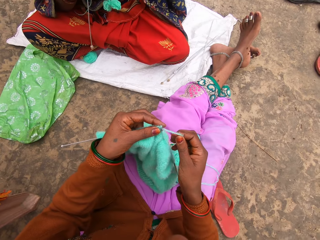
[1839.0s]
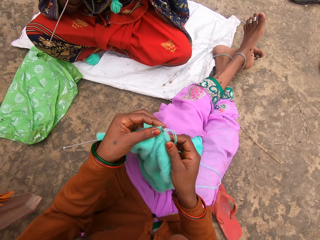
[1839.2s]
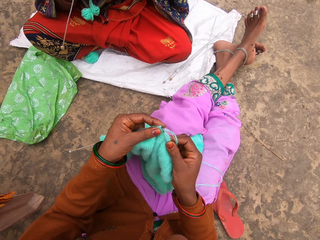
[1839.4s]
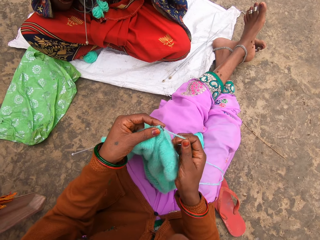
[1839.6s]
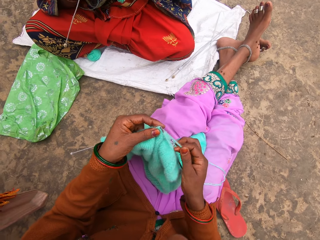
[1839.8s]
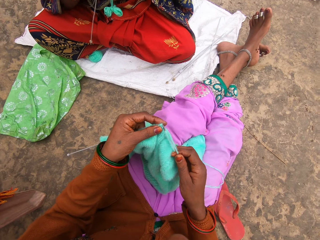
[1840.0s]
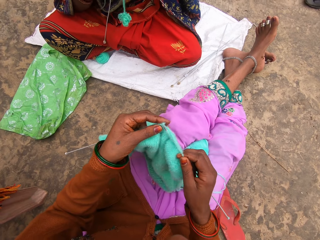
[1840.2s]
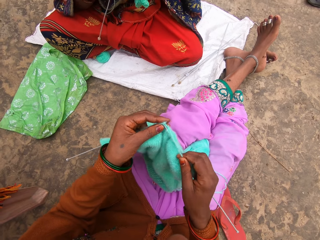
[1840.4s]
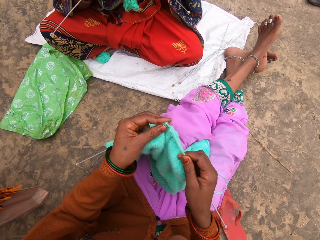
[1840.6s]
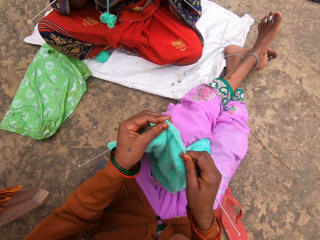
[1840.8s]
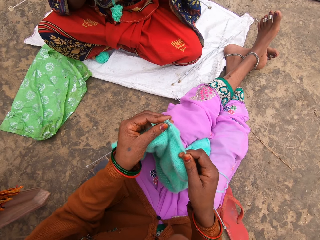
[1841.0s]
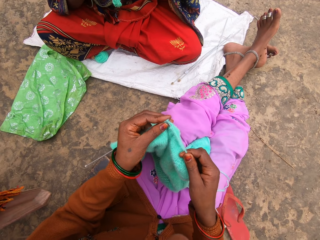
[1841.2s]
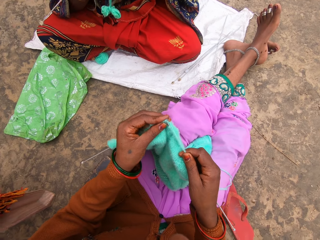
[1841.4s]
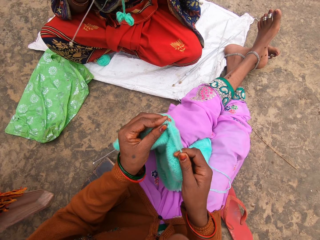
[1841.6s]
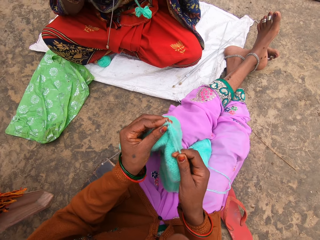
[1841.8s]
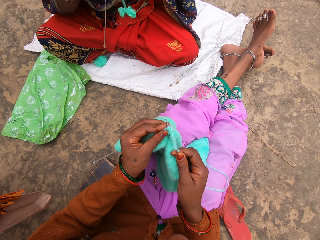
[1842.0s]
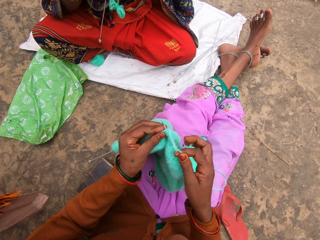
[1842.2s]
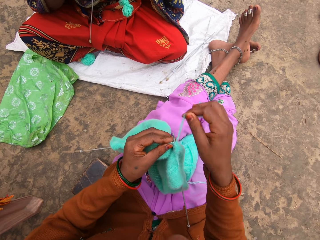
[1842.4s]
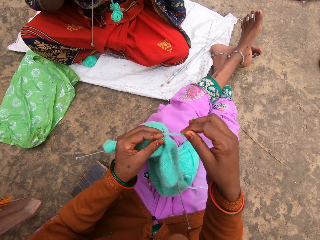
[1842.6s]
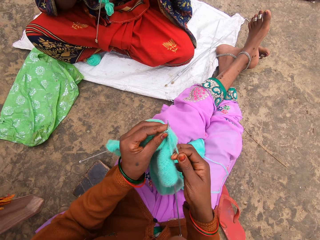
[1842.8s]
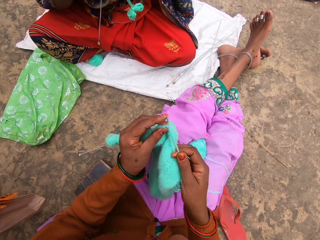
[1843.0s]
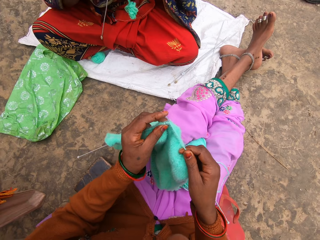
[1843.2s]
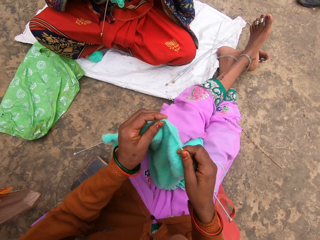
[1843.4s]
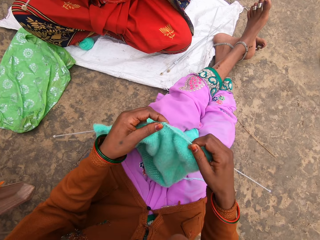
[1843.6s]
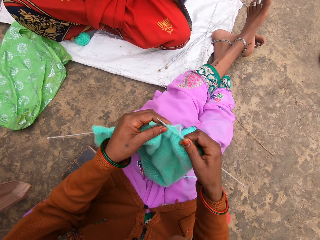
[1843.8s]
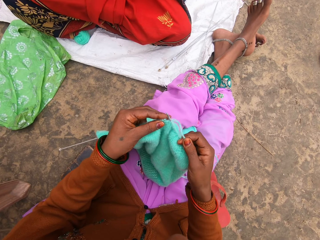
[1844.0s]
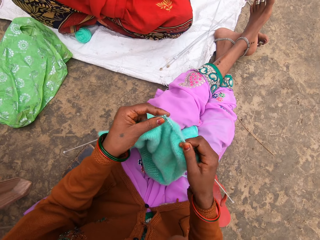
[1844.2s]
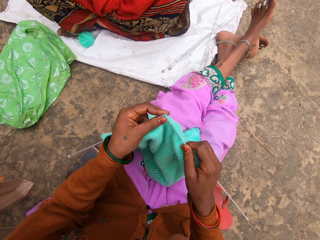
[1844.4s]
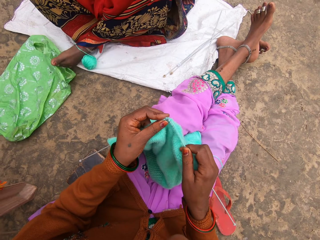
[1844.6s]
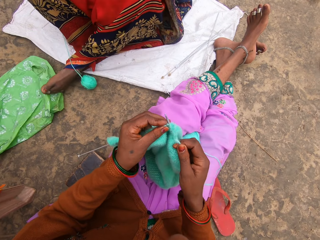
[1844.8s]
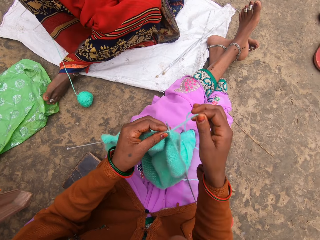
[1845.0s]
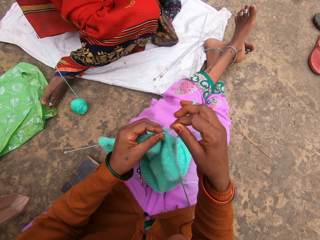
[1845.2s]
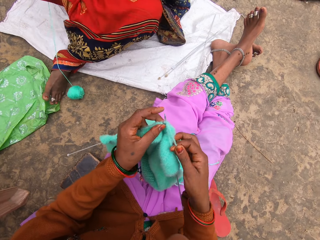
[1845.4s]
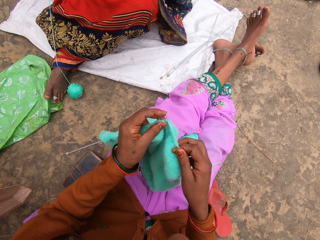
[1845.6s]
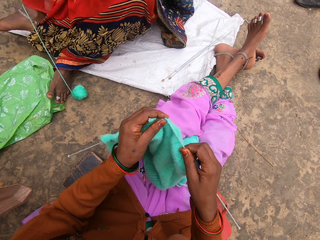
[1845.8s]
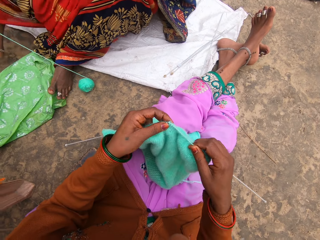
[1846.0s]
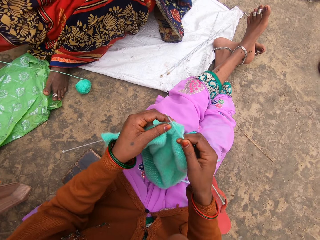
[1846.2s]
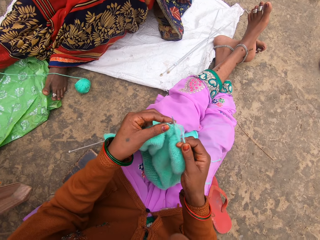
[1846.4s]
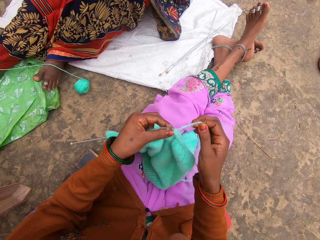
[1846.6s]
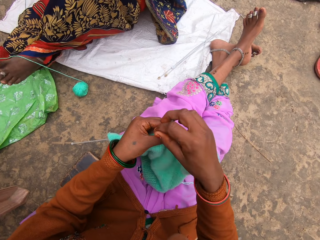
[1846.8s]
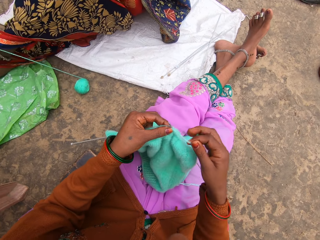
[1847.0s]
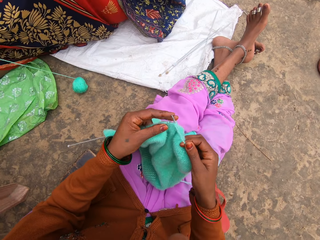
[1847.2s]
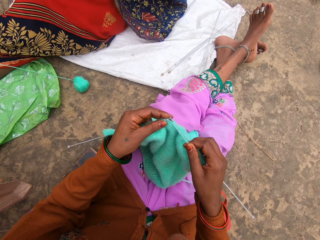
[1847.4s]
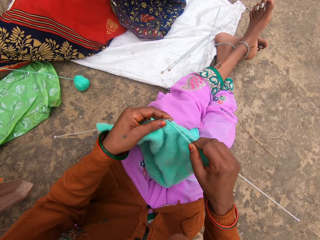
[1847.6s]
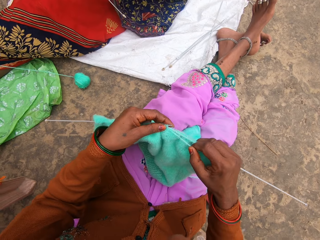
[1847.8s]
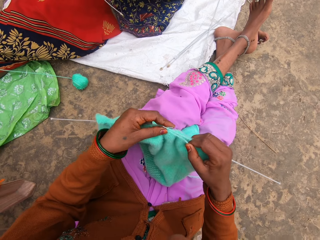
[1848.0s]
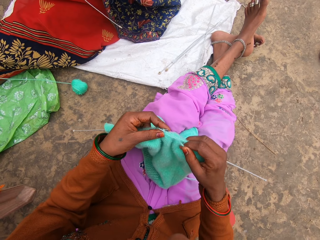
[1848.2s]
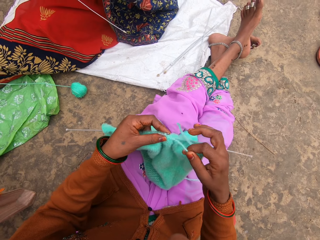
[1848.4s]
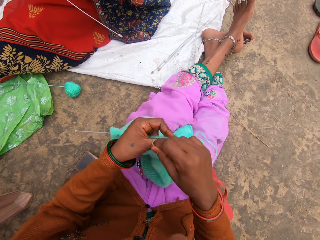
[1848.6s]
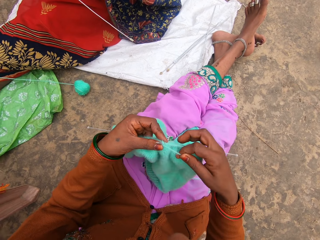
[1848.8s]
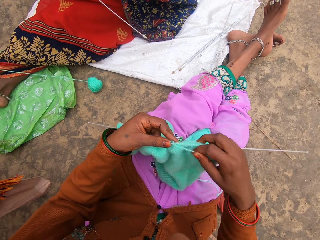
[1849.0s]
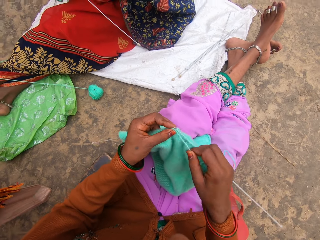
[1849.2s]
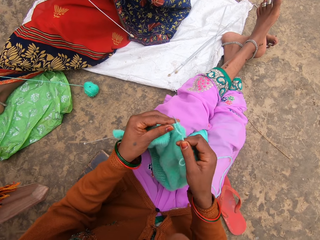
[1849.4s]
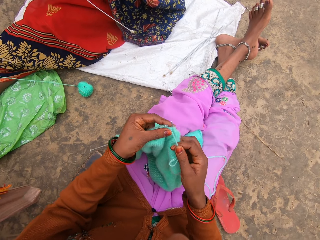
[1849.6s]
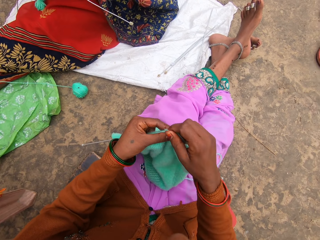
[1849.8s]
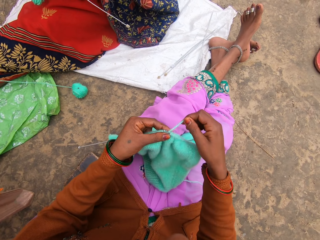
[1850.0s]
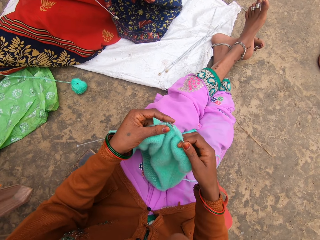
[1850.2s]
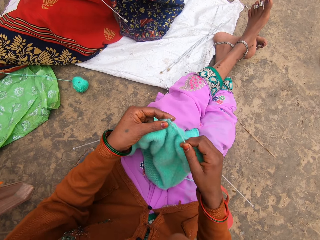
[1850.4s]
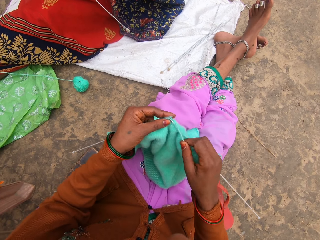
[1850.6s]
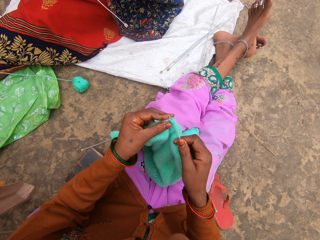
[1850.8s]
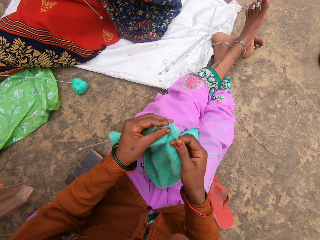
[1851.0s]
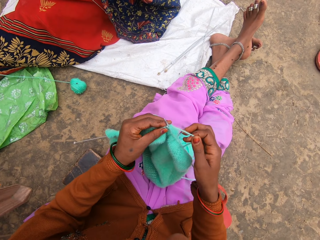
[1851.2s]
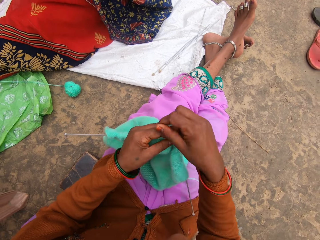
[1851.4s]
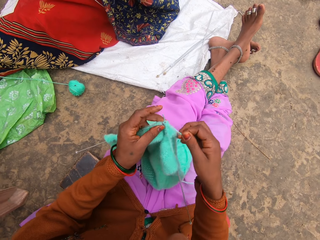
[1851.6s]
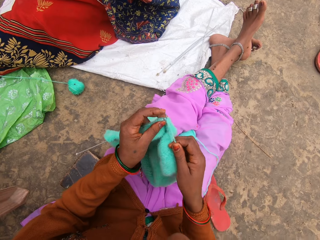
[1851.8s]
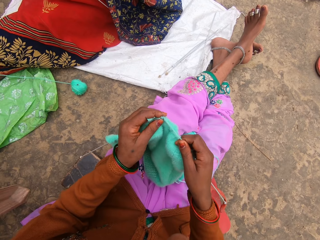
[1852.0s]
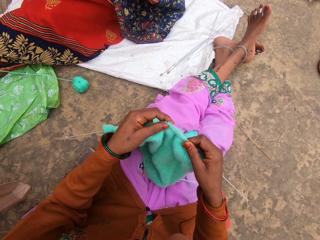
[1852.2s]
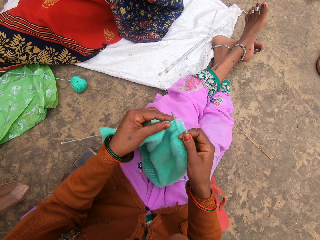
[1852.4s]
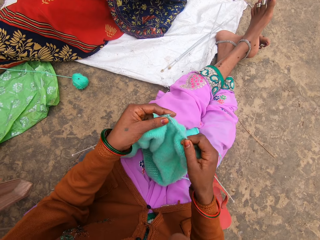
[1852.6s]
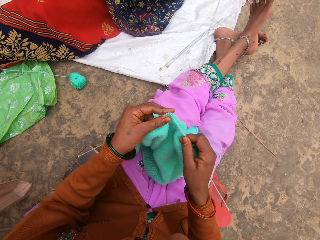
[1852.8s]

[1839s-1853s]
A woman stretches her legs. The camera wearer knits.

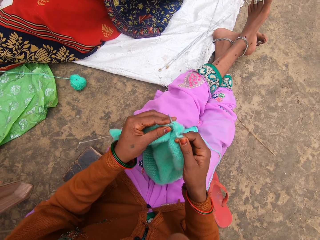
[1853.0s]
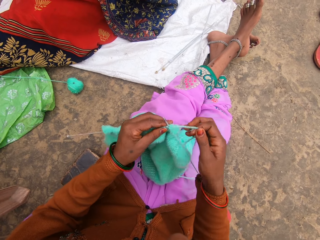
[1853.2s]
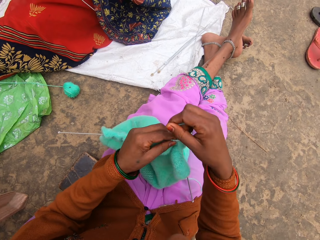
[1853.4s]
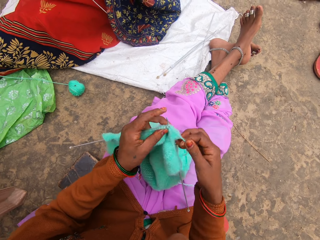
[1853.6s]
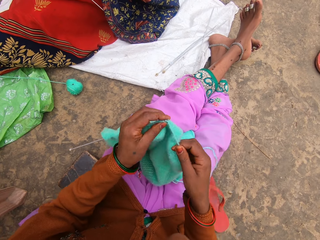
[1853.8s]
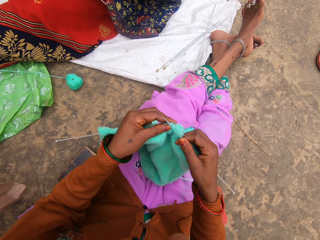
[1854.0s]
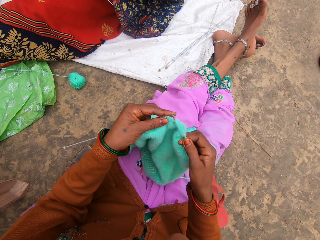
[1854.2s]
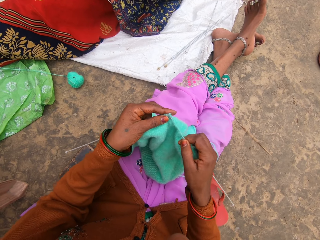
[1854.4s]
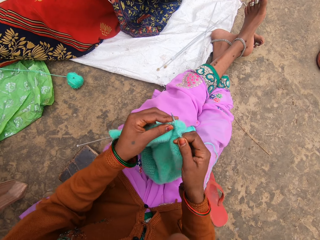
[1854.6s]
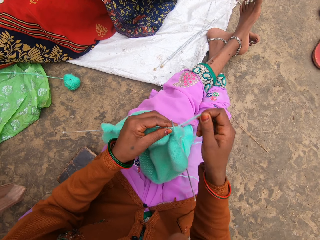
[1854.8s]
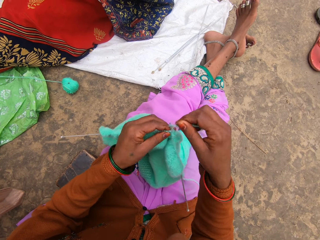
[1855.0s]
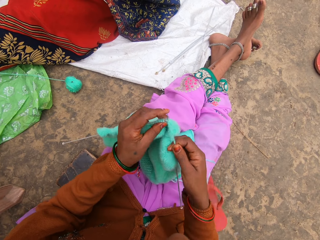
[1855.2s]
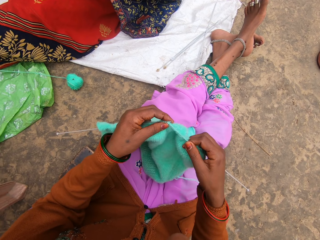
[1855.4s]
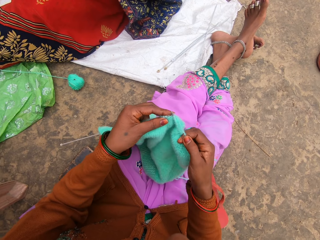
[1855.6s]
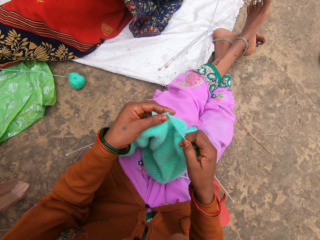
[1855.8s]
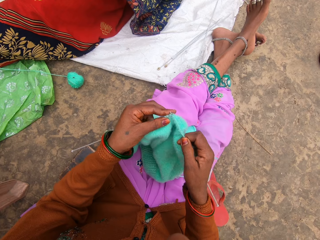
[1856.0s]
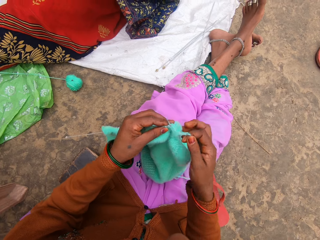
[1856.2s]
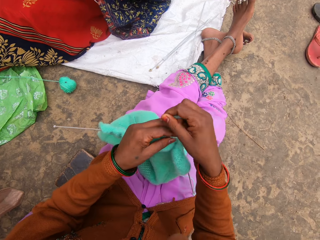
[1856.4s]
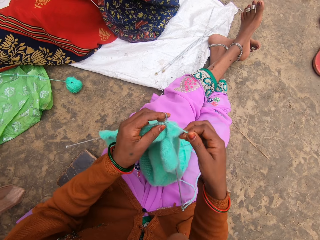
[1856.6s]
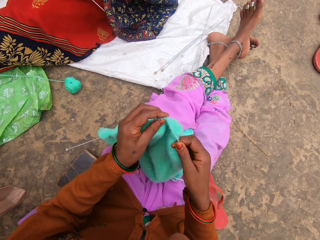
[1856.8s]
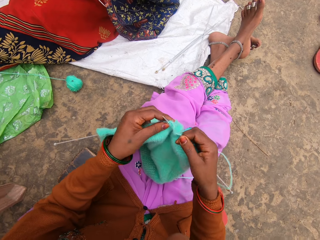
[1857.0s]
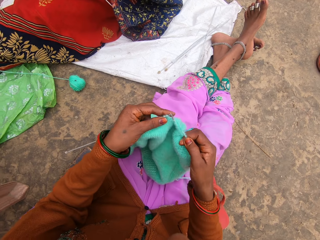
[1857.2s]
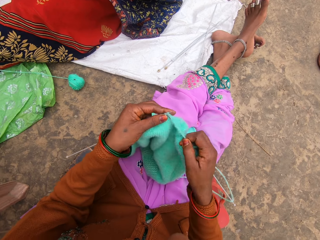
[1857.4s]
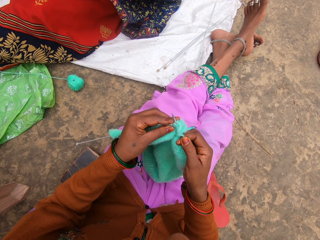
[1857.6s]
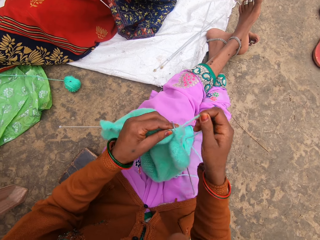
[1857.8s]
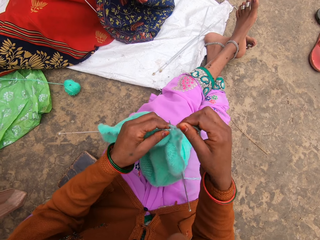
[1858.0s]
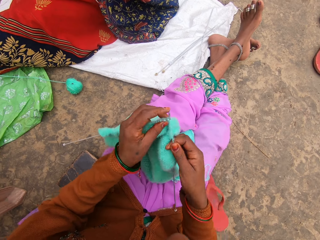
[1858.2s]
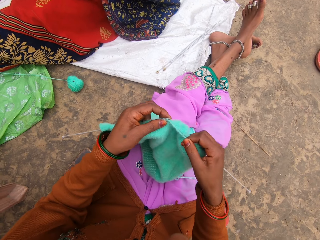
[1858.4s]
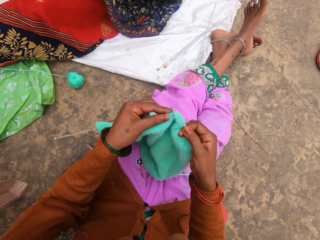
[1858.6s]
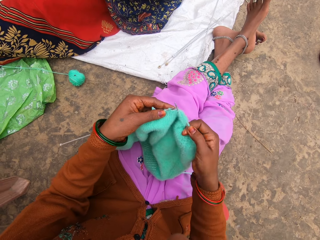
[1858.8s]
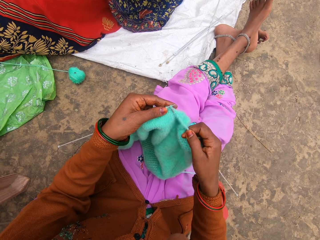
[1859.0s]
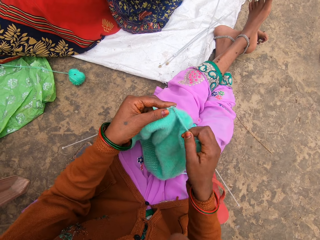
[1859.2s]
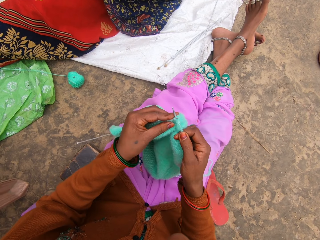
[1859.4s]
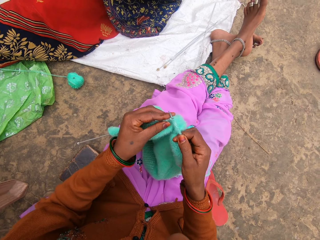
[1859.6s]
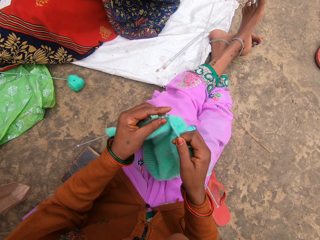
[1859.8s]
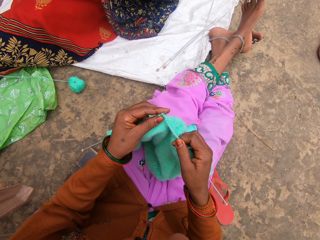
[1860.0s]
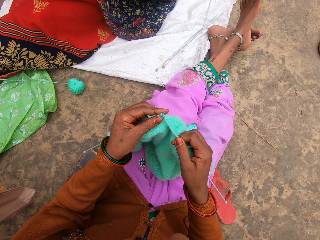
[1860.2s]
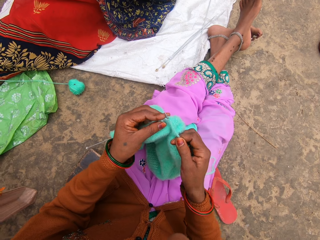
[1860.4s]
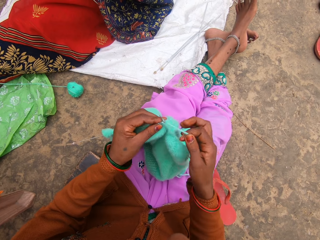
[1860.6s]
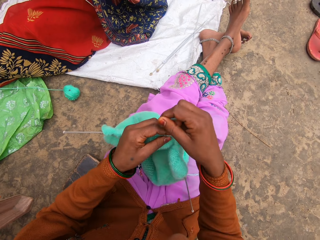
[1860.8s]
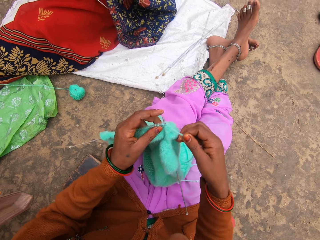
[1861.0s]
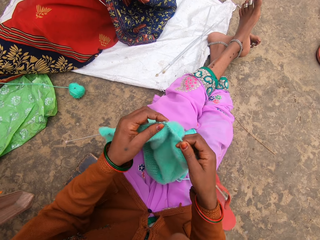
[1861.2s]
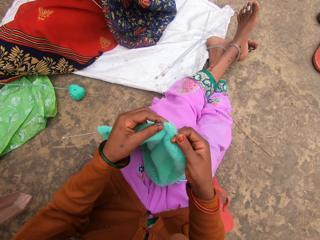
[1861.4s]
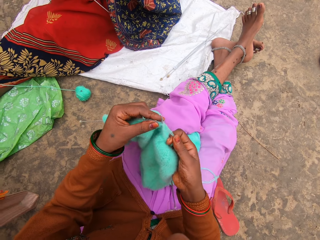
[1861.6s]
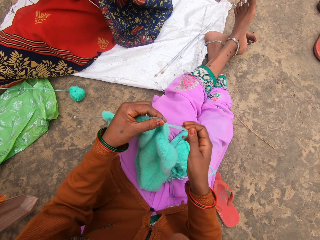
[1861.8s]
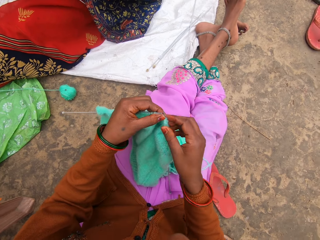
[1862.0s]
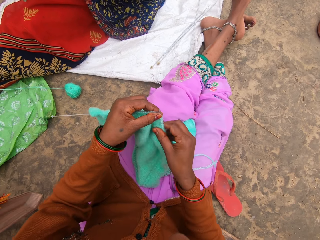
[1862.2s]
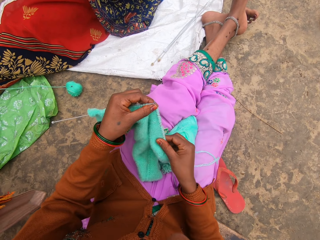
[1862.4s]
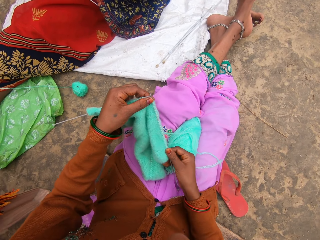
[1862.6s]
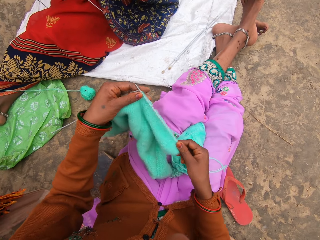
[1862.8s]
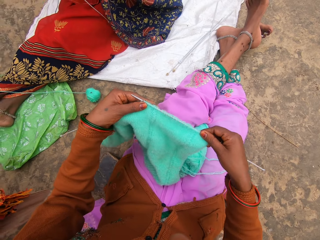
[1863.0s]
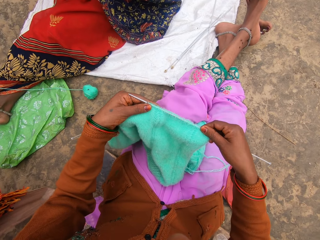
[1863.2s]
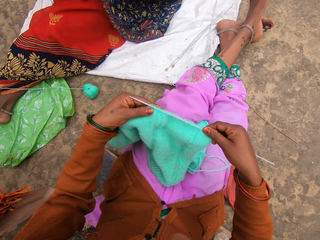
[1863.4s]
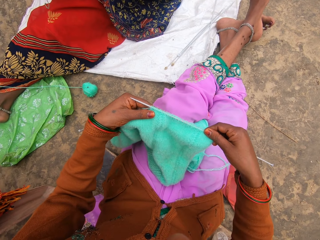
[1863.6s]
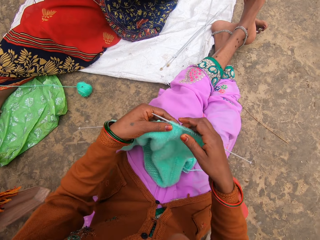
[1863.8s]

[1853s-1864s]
A woman talks. The camera wearer pulls the woolen sweater on the needle.
